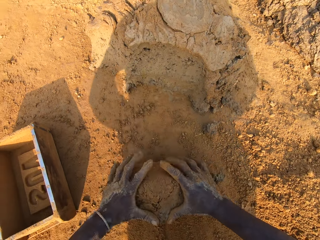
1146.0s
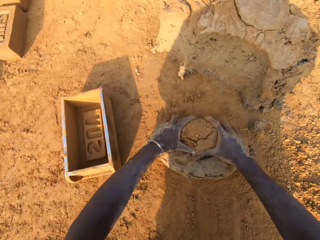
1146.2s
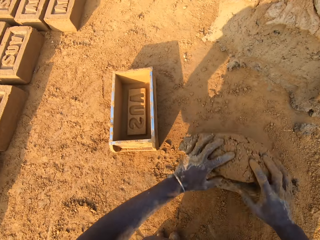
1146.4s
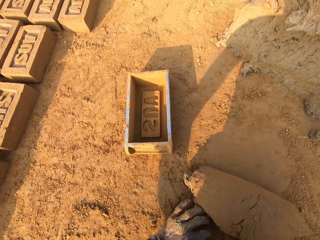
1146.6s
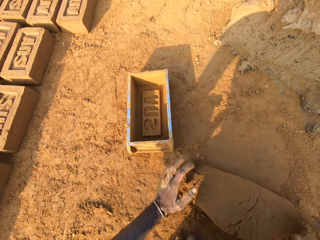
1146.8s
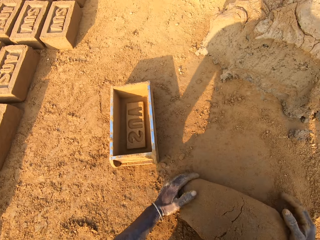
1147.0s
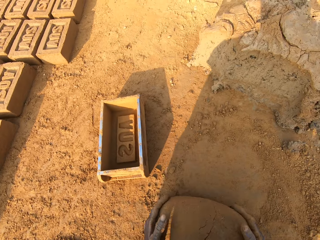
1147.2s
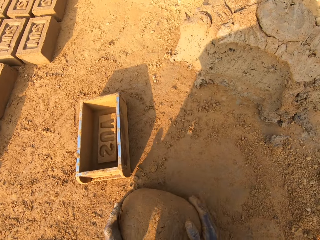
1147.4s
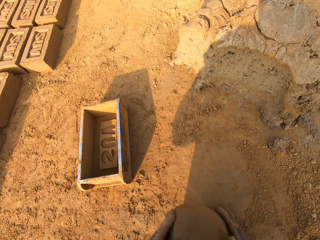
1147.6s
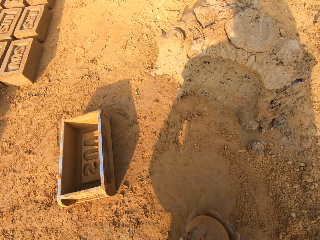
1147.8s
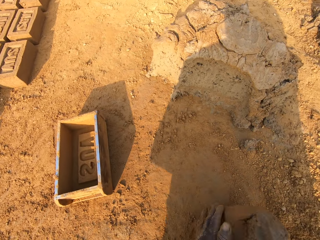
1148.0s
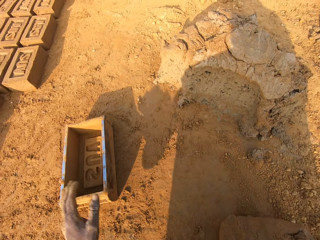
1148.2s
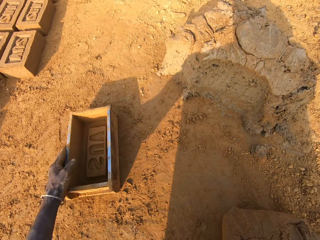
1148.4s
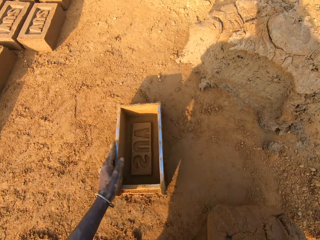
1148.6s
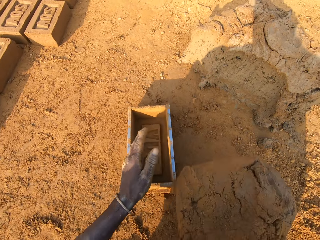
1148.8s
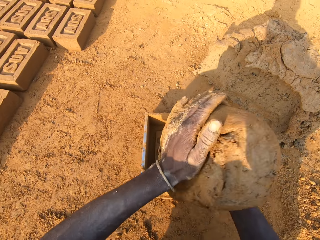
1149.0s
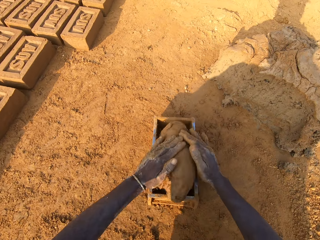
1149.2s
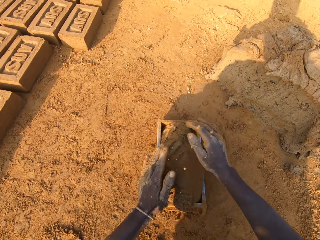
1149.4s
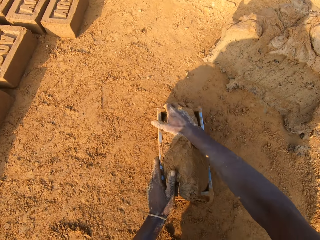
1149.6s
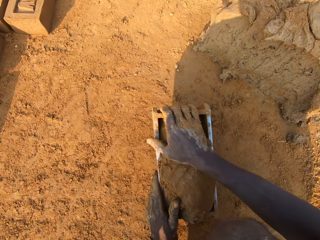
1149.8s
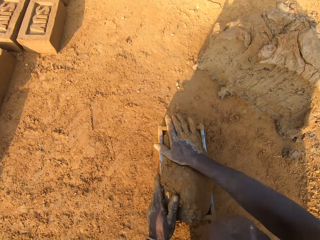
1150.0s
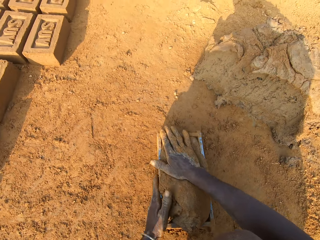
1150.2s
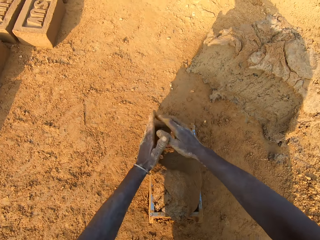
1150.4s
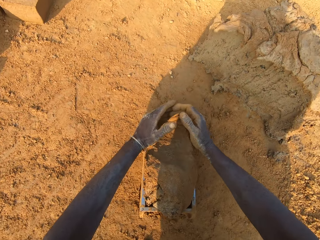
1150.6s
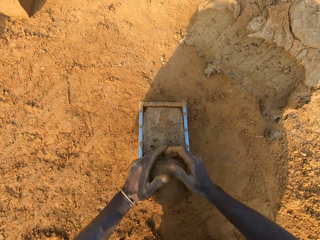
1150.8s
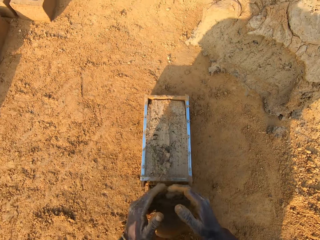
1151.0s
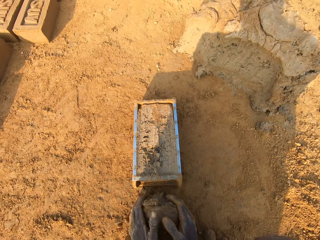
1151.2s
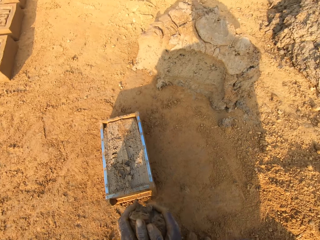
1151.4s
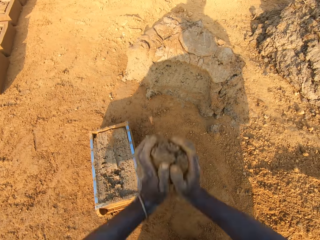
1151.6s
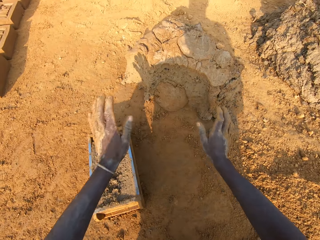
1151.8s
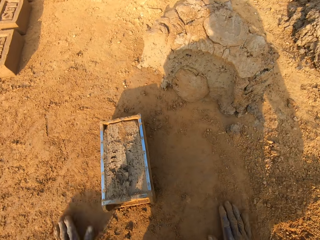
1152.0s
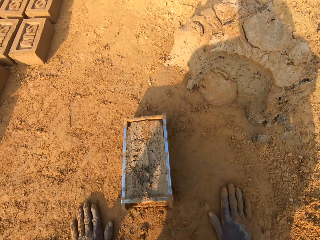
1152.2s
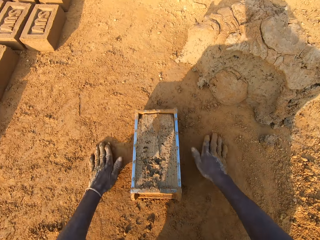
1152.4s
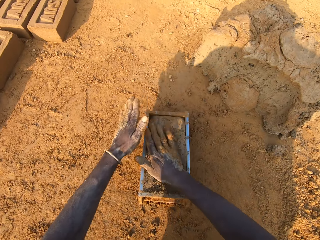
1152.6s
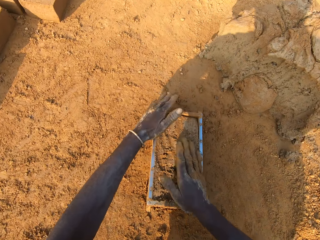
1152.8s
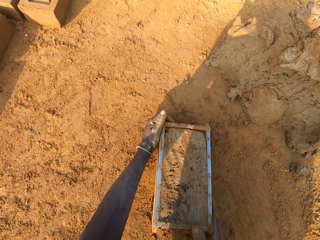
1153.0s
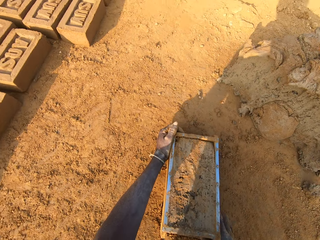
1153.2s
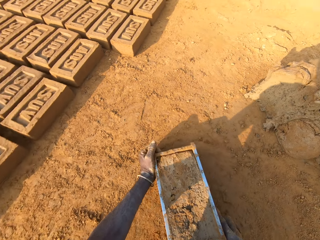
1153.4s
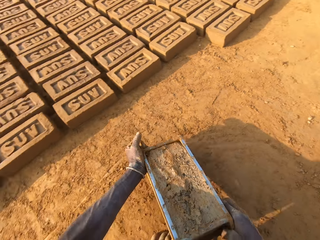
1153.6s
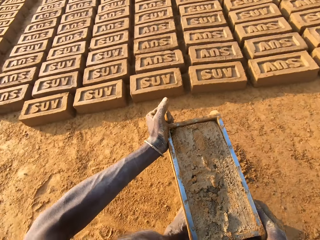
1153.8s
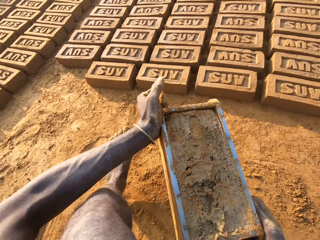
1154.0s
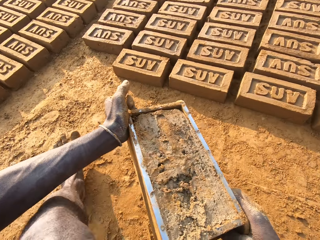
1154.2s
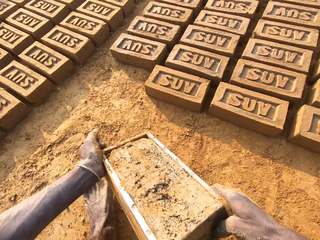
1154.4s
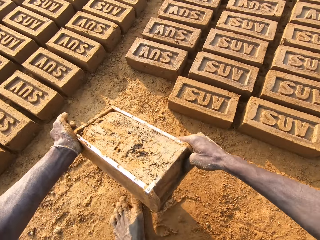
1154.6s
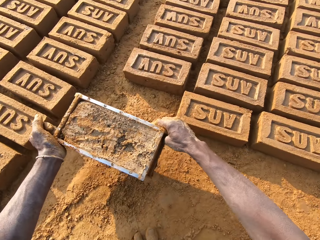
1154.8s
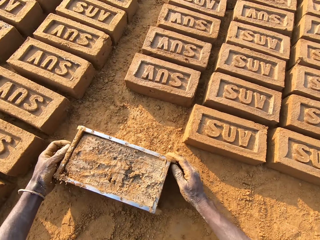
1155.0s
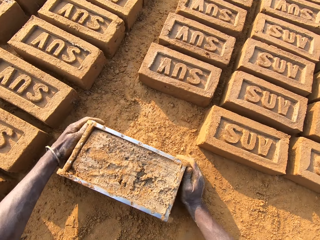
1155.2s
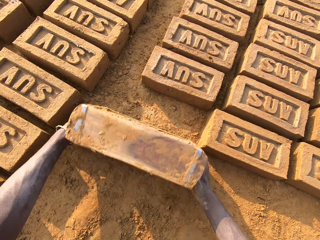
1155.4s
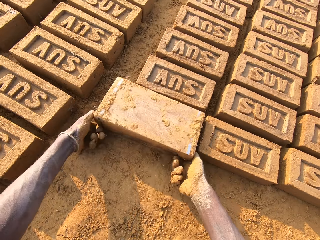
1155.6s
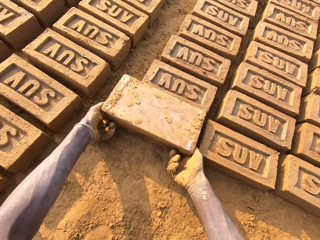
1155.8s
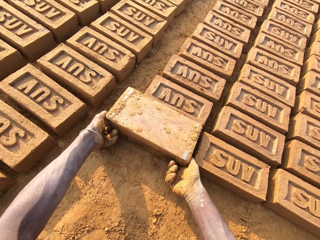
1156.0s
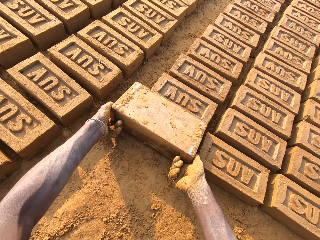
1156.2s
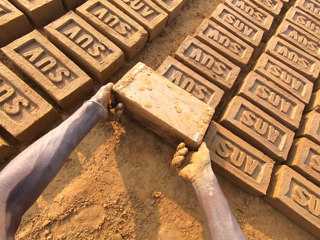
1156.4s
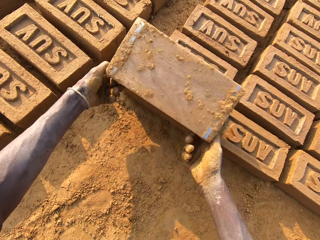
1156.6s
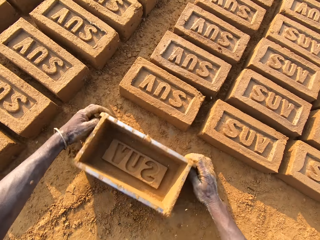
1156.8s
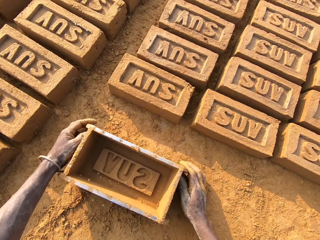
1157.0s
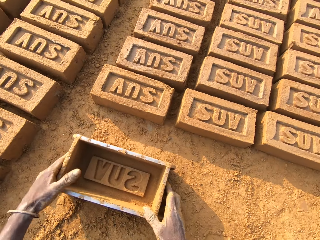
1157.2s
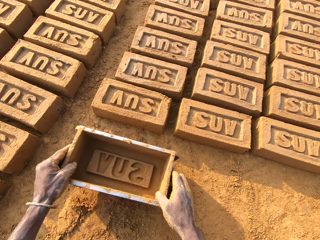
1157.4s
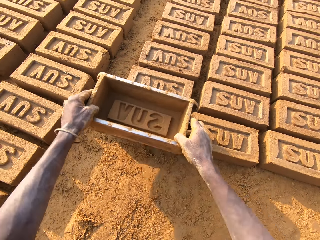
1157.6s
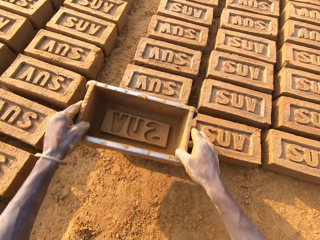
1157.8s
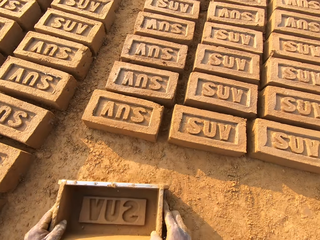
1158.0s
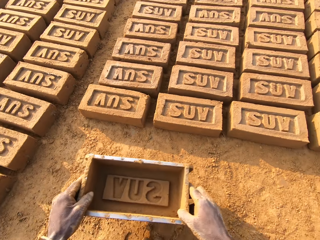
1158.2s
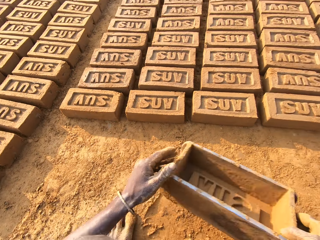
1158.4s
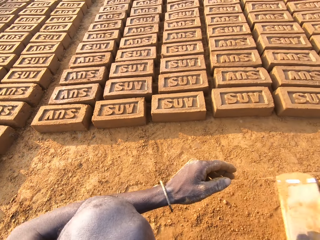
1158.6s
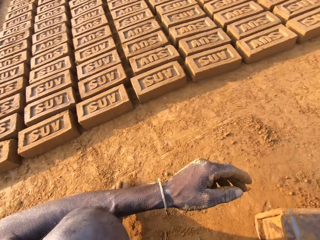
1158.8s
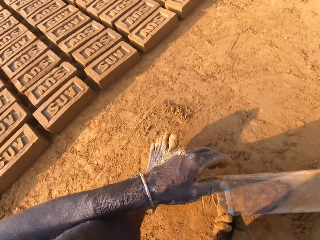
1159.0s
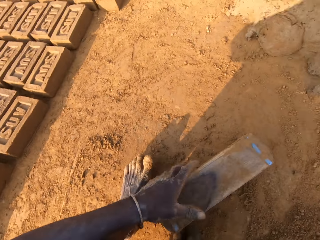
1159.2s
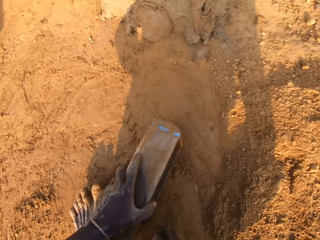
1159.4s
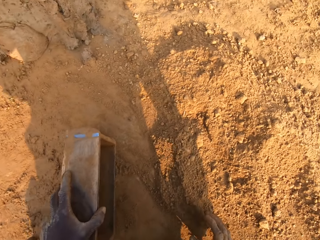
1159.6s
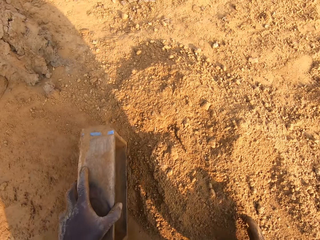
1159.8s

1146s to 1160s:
The camera wearer coats the clay with soil. He mixes the concrete on the ground with his hands. He grips the brick mold. He shifts the iron brick mold on the ground with his left hand. He drops the concrete in his hand in the iron brick mold. He removes the excess concrete from the iron brick mold. He drops the excess concrete on the heap of concrete on the ground. He rubs his hands on the soil. He rubs soil on the clay. He carries the iron brick mold from the ground with his hands. He drops the iron brick mold beside other bricks on the ground. He turns the iron brick mold on the ground. He lifts the brick mold. He drops the iron brick mold on the ground. He hits the brick with the iron brick mold in his hands. He drops the iron brick mold on the ground. He puts soil in the brick mold.

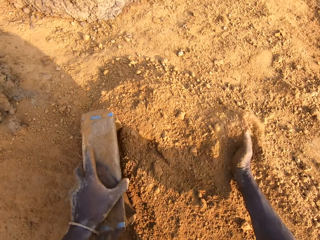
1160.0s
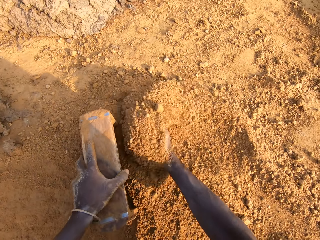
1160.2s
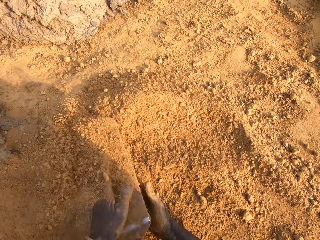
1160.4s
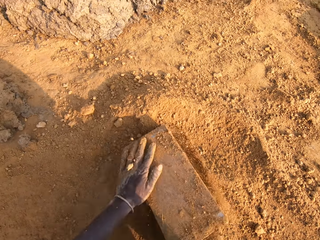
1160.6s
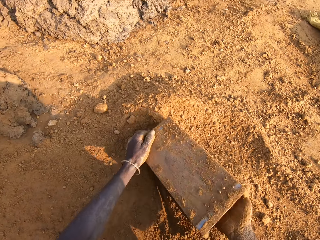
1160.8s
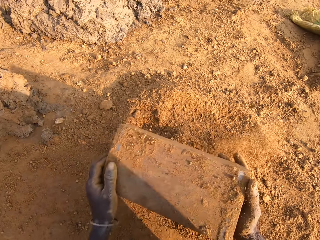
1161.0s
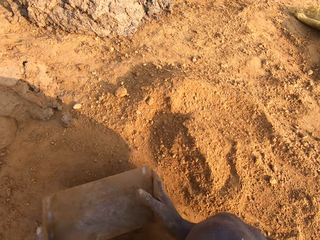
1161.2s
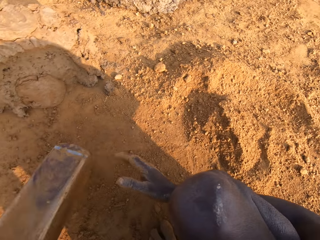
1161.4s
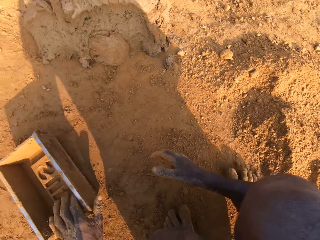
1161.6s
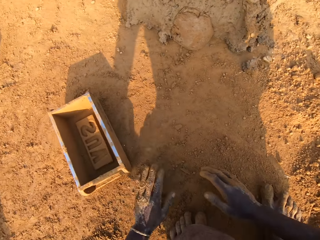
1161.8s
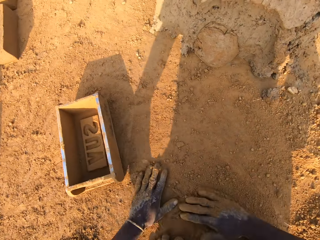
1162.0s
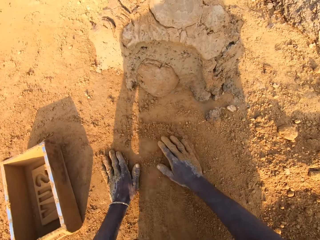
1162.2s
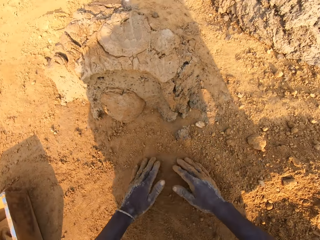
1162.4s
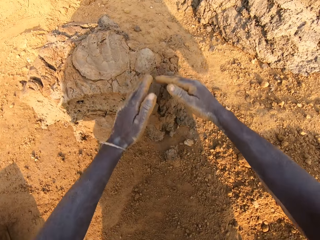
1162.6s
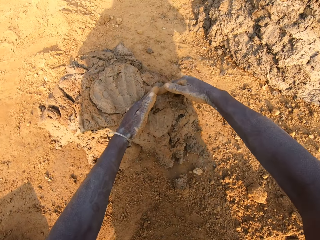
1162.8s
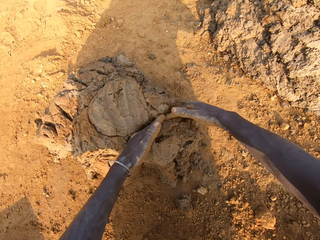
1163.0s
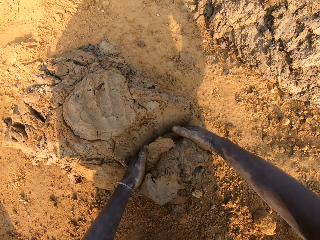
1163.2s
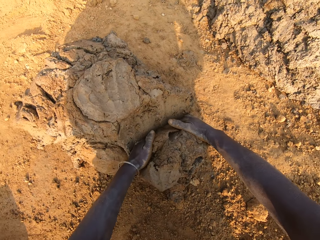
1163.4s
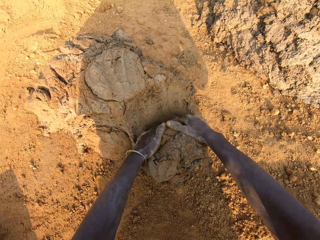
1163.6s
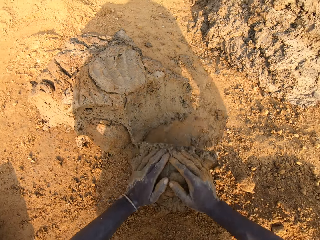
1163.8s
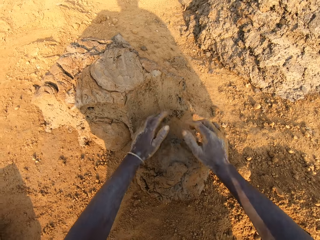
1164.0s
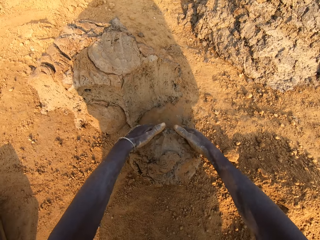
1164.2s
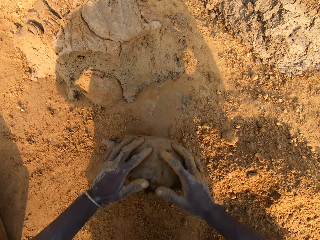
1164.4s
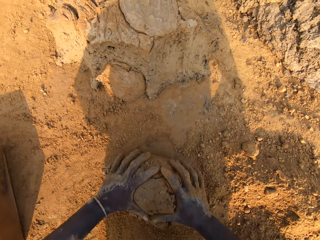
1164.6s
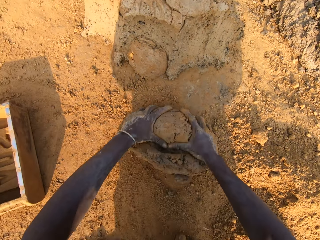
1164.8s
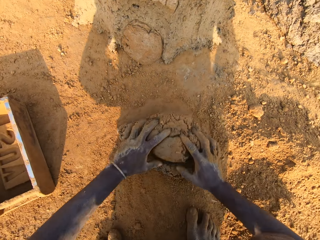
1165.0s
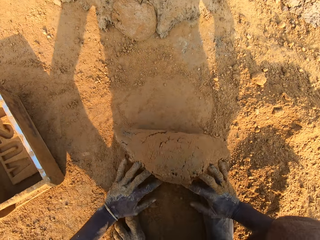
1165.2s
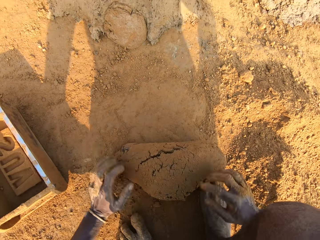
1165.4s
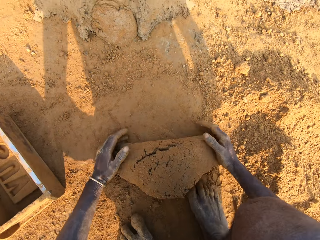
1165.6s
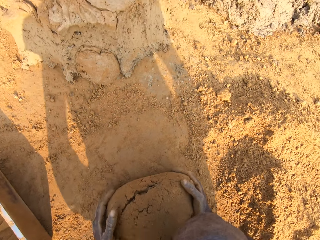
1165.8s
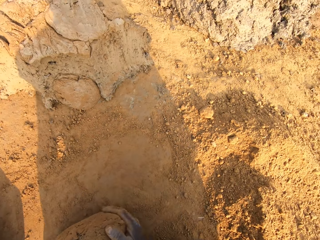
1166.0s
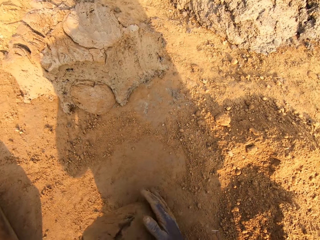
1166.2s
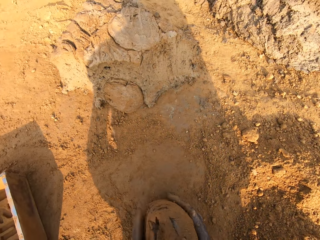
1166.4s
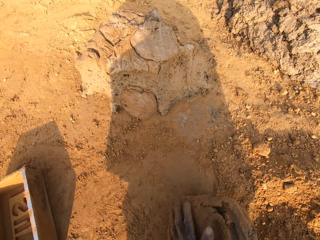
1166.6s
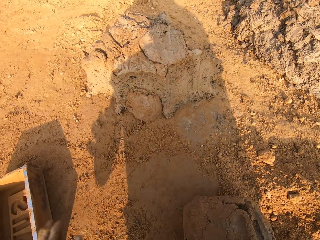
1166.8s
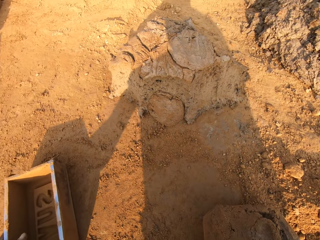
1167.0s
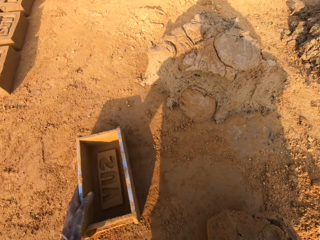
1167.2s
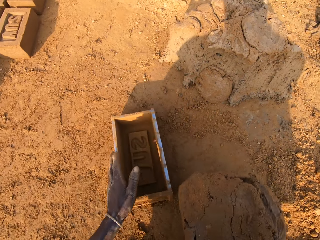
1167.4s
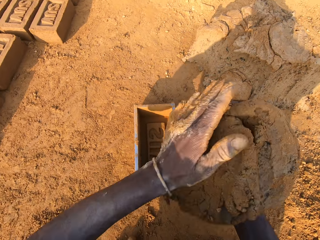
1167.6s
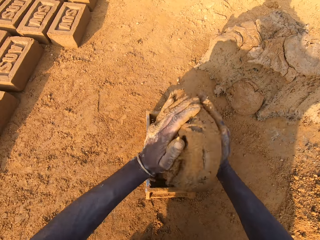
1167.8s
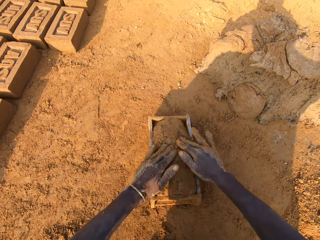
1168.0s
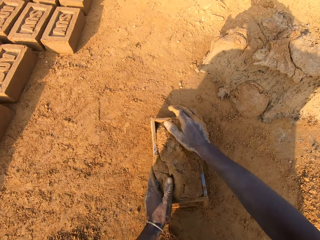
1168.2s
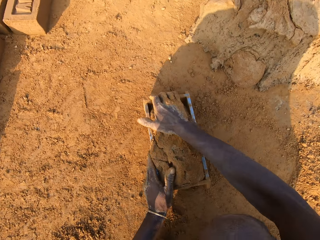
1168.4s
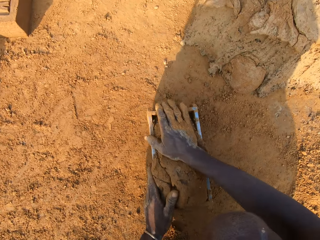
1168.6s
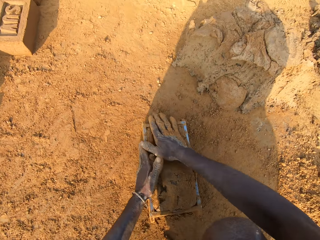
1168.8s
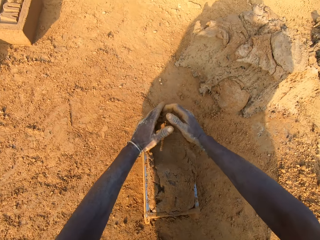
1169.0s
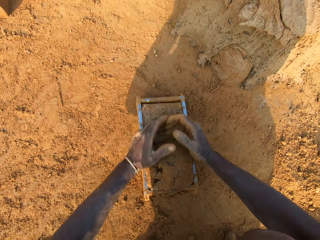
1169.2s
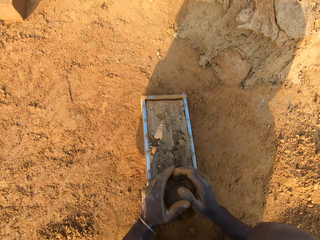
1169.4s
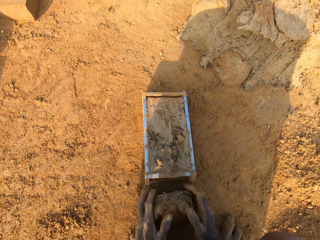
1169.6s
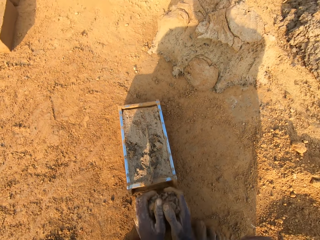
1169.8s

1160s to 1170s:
The camera wearer pours sand into the iron brick mold with his right hand. He removes the sand from the iron brick mold. He drops the iron brick mold aside on the ground. He moves the soil. He accumulates clay. He cuts a portion of the concrete from the heap of concrete on the ground with his two hands. He coats the clay with soil. He mixes the concrete on the ground with his hands. He clutches the brick mold. He shifts the iron brick mold on the ground with his left hand. He drops the concrete in his hand in the iron brick mold. He removes the excess concrete from the iron brick mold.
